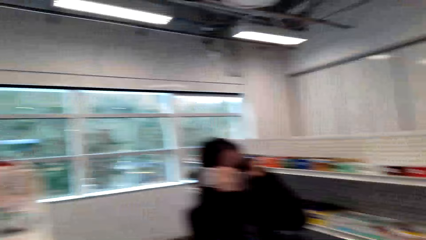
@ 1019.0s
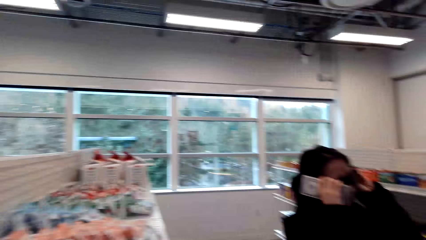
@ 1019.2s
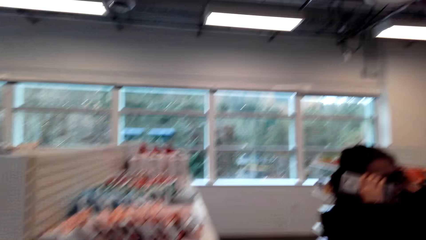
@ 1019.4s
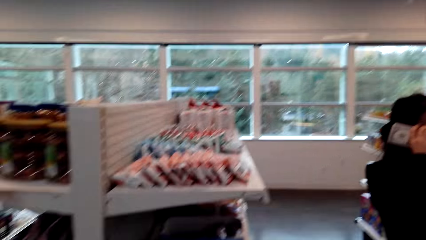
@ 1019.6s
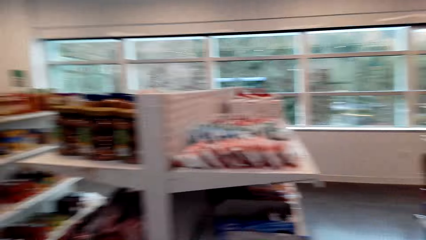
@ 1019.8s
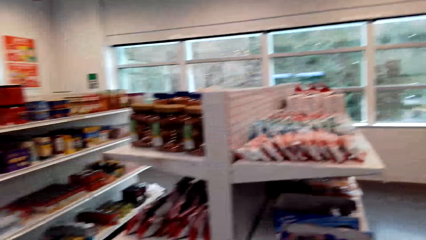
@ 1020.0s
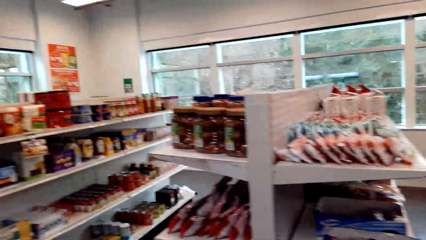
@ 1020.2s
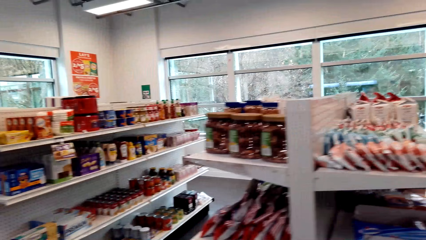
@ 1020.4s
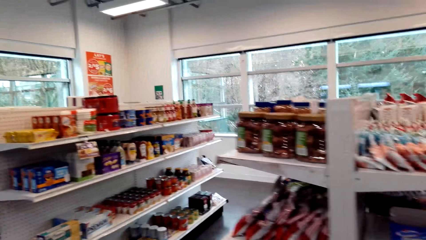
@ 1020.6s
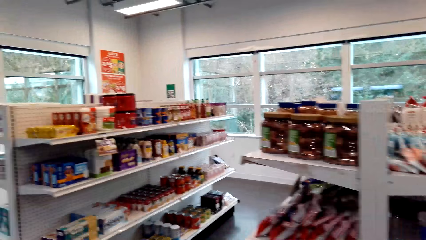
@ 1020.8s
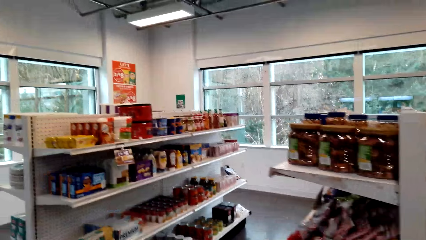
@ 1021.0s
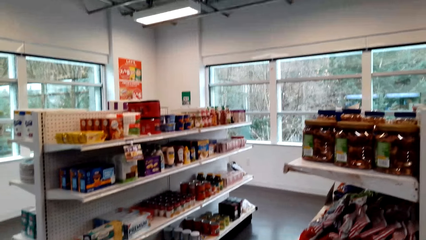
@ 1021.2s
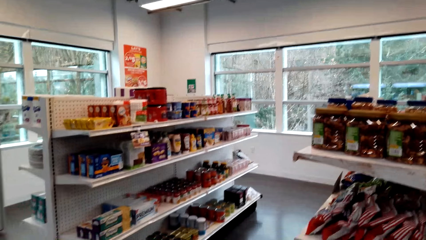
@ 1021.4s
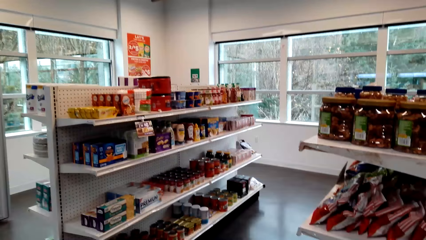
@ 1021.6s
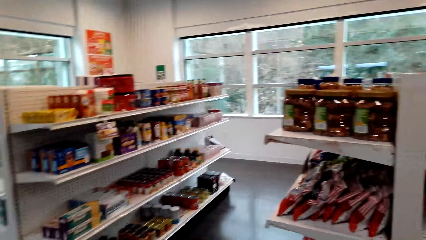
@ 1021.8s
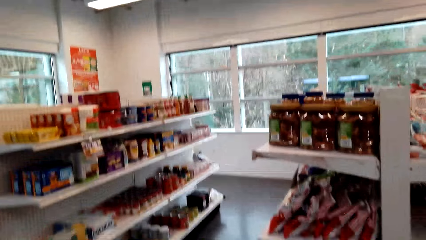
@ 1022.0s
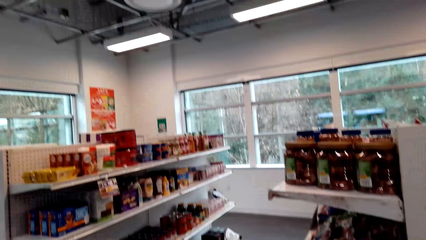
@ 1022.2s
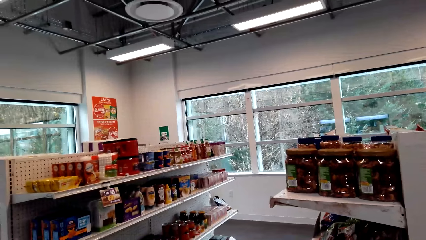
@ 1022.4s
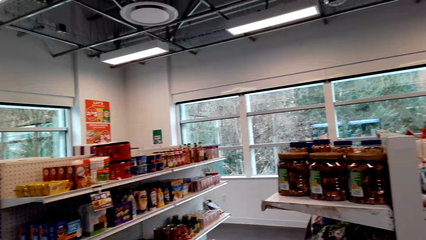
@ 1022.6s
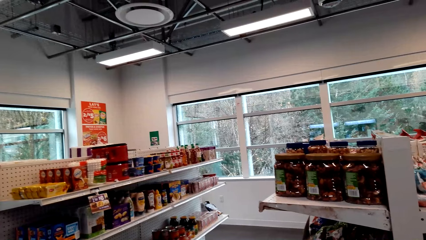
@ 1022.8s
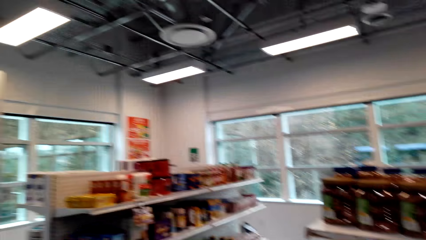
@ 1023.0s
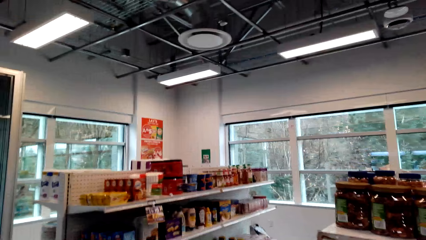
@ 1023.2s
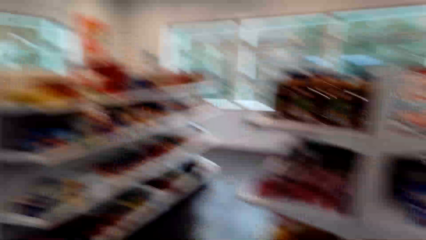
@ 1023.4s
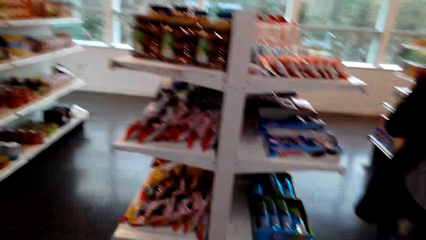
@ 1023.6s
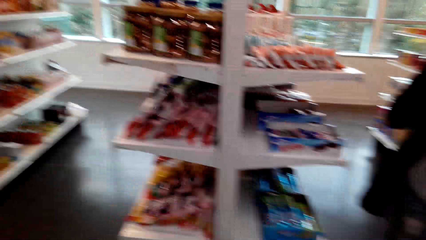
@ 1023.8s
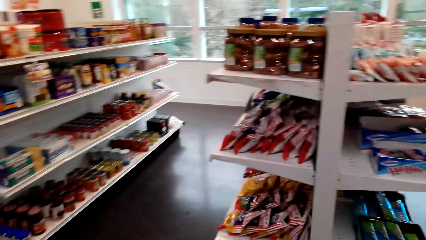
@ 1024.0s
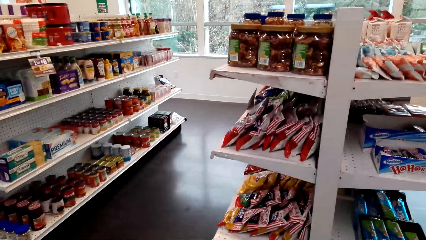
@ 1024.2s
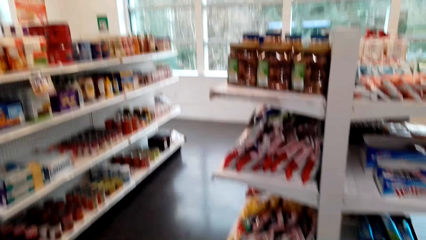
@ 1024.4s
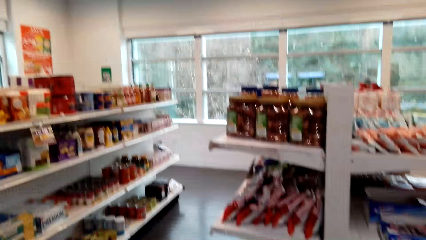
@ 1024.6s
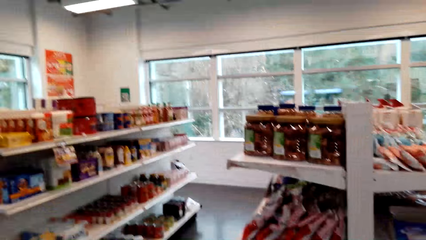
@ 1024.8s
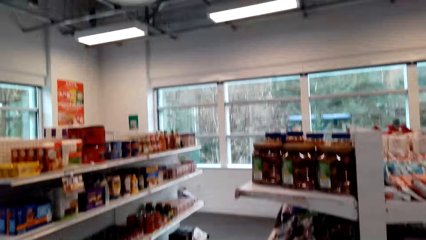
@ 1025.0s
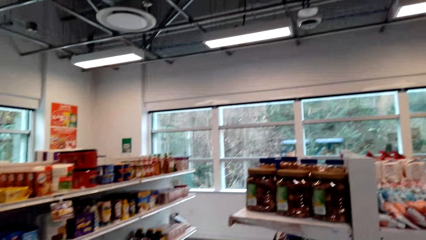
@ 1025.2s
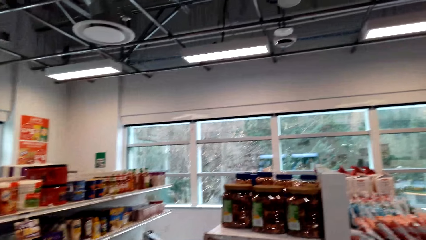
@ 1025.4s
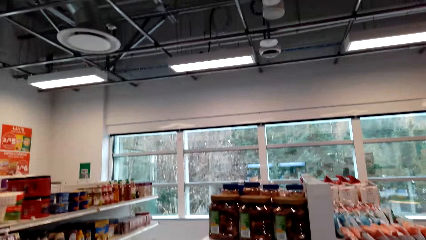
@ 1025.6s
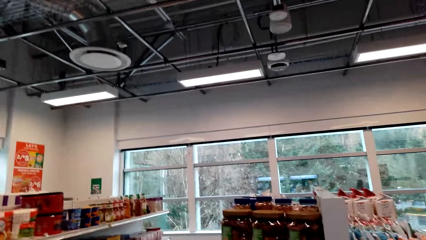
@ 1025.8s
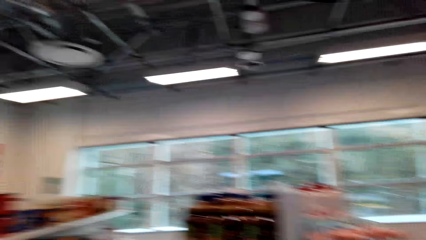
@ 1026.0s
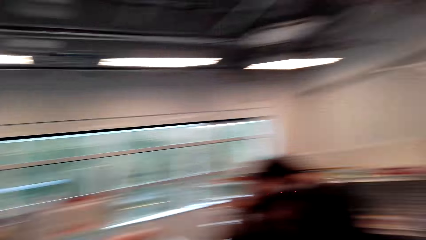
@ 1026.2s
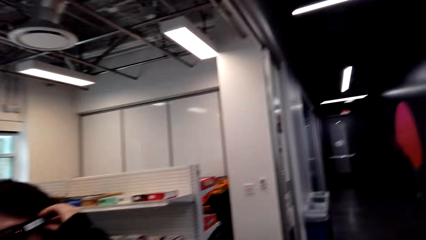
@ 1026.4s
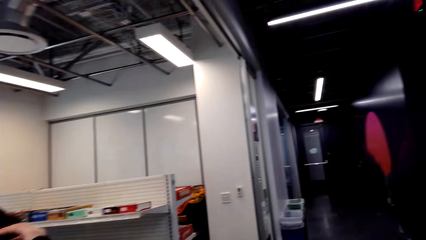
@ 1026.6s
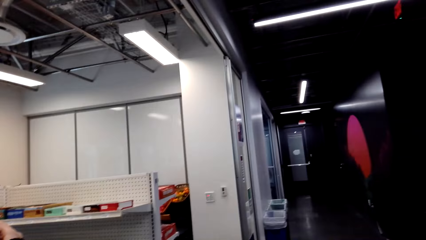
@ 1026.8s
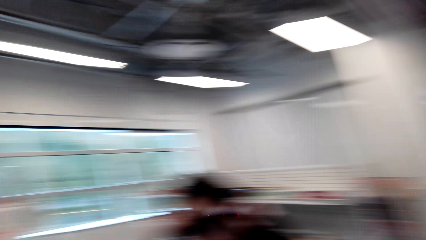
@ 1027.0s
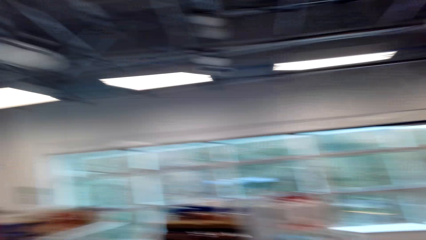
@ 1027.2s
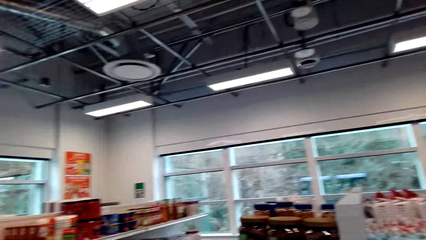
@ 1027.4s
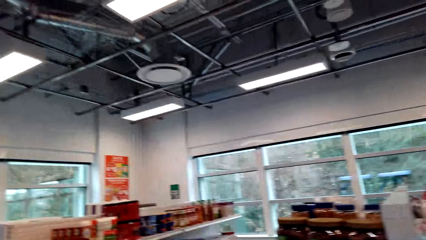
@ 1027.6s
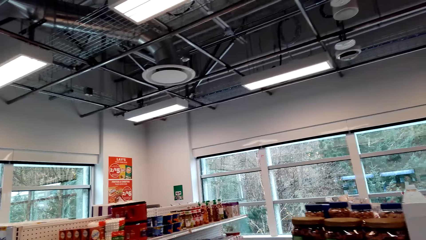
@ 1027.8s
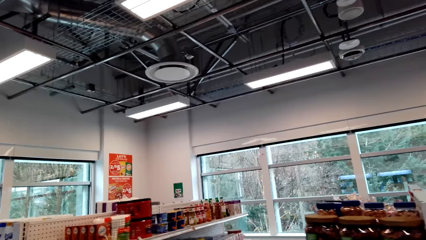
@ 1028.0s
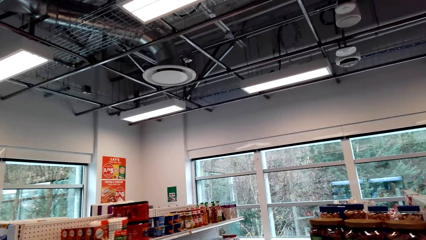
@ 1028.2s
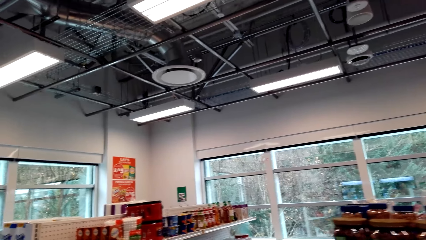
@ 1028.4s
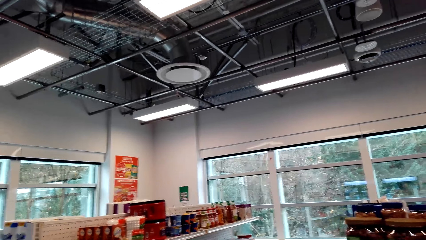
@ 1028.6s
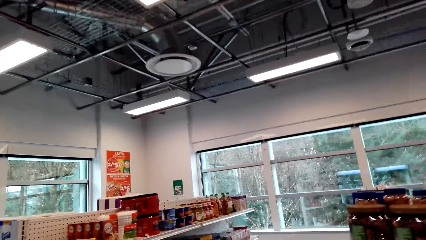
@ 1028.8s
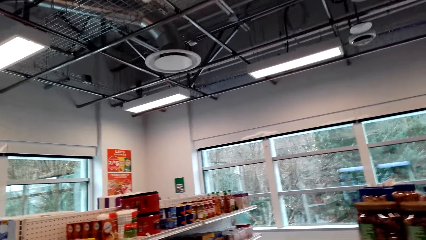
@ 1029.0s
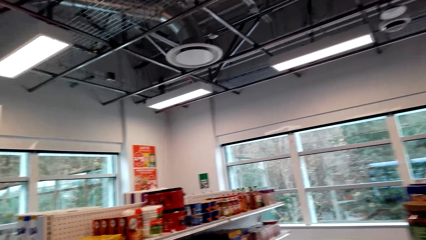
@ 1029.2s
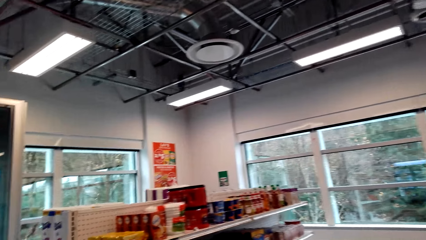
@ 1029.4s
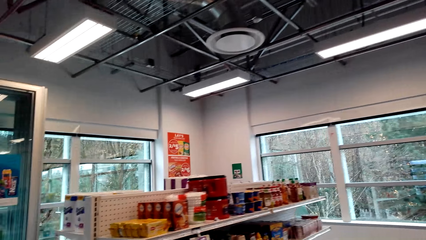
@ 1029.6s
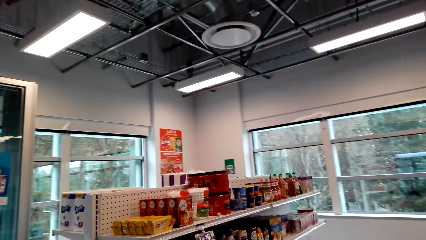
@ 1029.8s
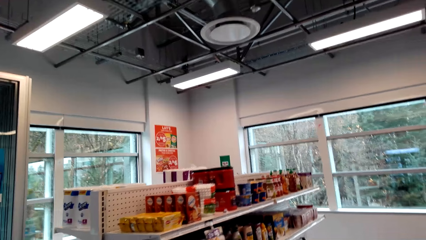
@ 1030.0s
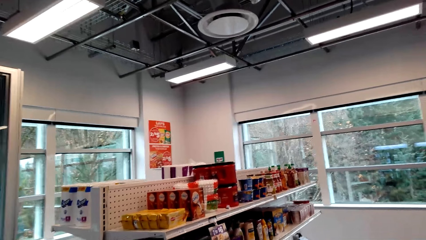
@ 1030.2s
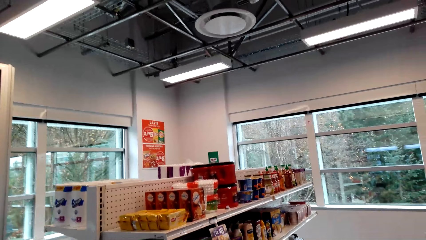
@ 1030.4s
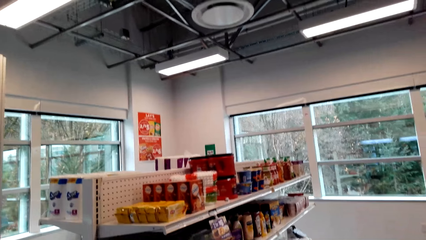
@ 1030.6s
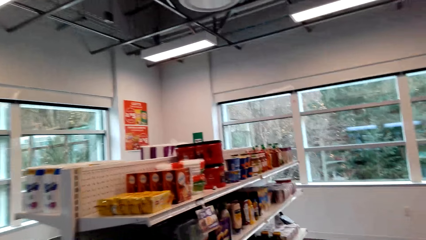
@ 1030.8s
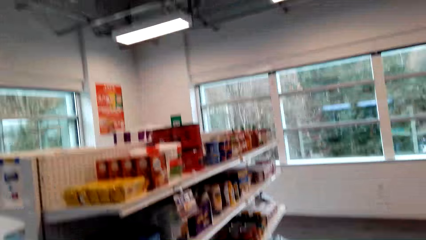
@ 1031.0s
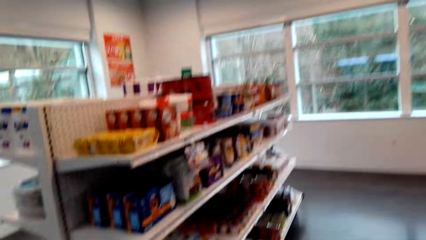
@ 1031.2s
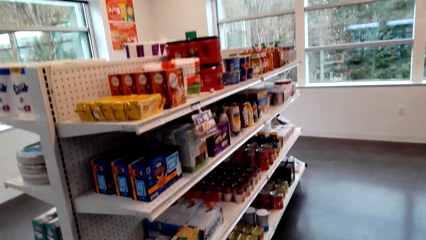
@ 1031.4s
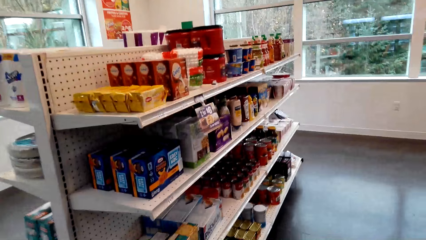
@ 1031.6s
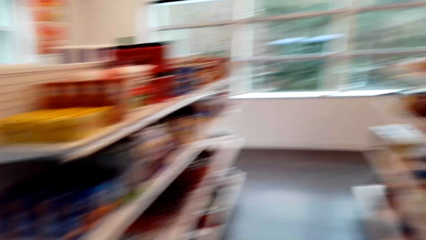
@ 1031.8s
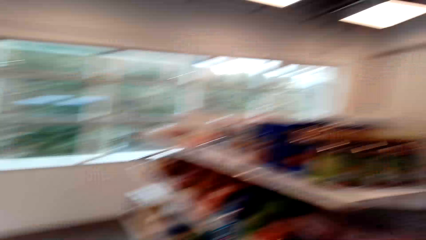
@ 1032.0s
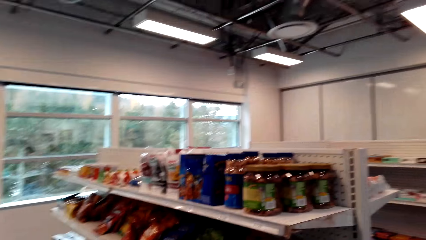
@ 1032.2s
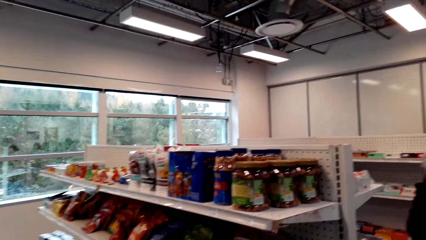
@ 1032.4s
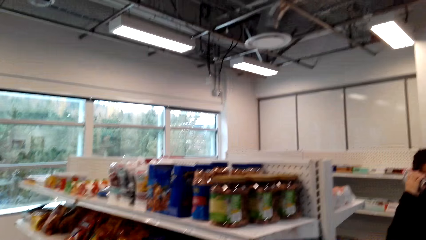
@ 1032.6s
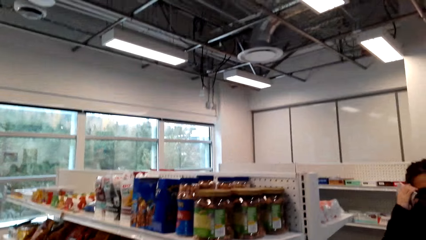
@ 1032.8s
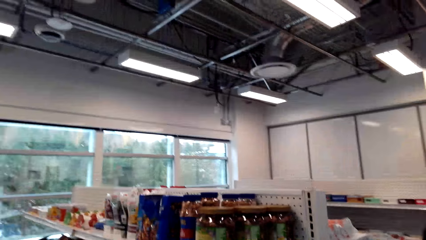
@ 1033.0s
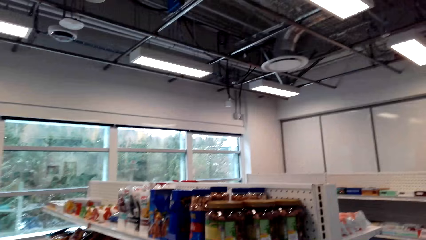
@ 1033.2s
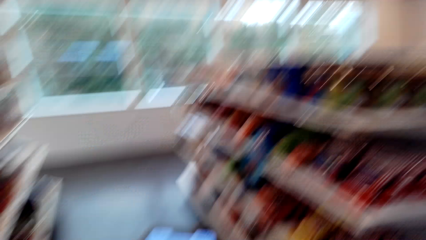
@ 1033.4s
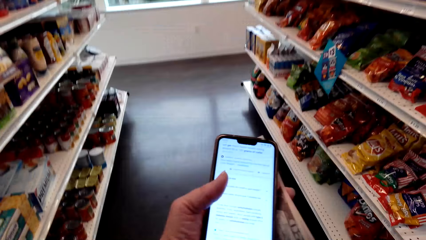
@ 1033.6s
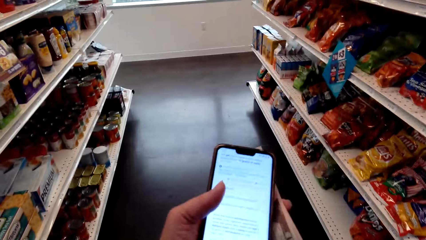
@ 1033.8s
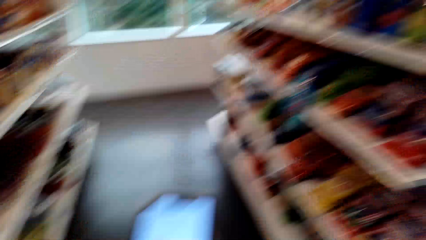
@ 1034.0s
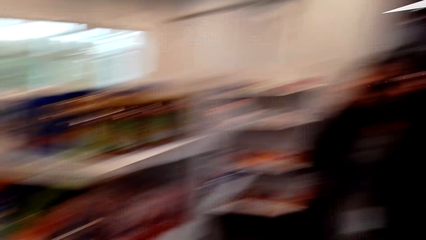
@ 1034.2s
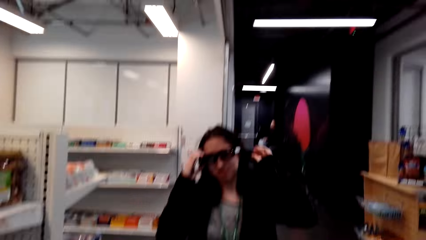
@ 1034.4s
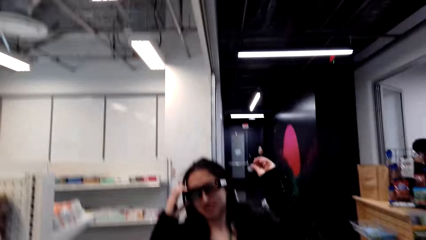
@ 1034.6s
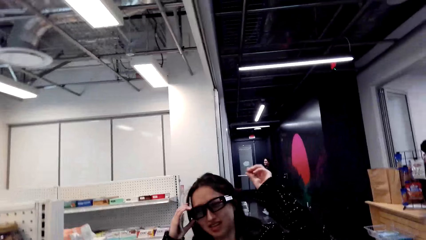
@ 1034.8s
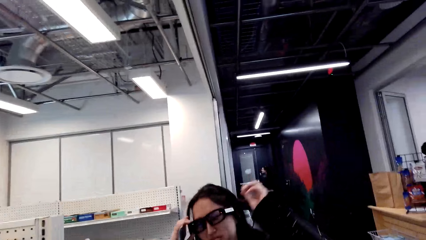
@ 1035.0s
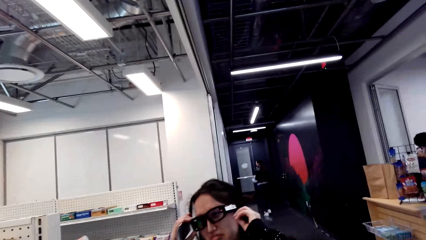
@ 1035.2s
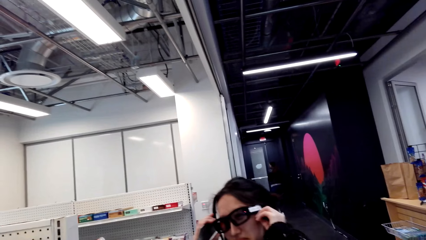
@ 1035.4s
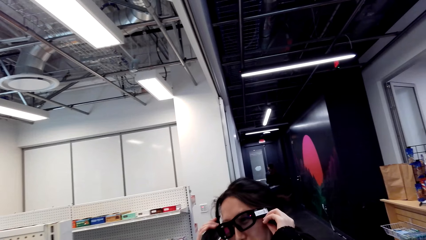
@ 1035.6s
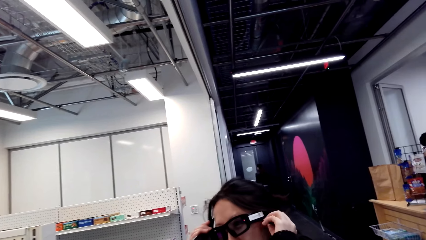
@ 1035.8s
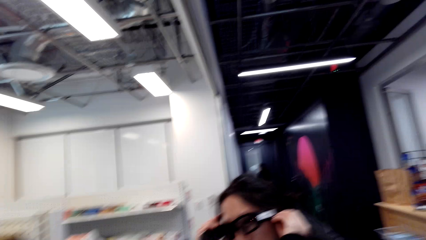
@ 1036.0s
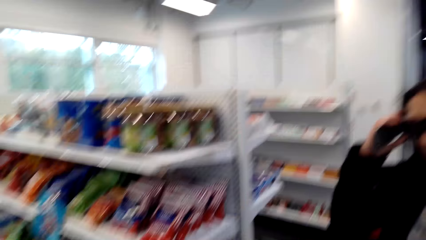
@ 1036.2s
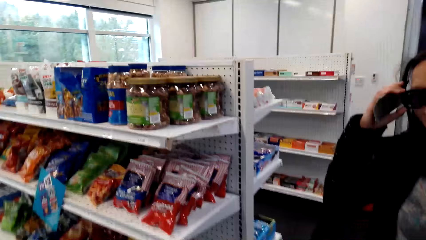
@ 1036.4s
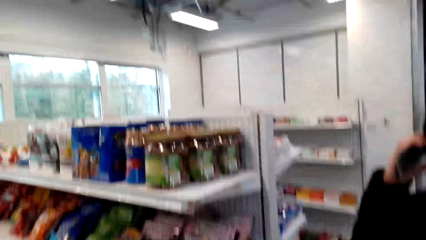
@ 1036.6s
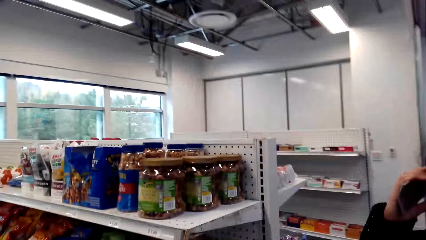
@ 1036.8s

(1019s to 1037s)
The camera wearer holds the spectacles with both hands. They stare at a lady. They stare at the shelf. The lady speaks to the camera wearer. The camera wearer looks around the supermarket. They look at the phone. They stare at the lady. They hold the spectacles with both hands.
